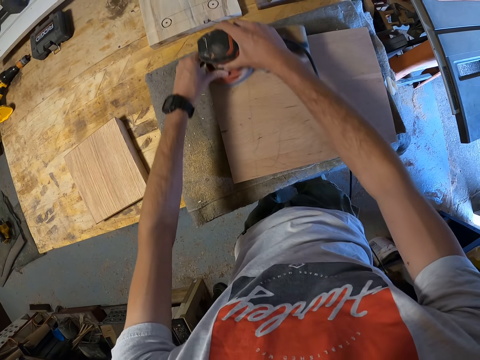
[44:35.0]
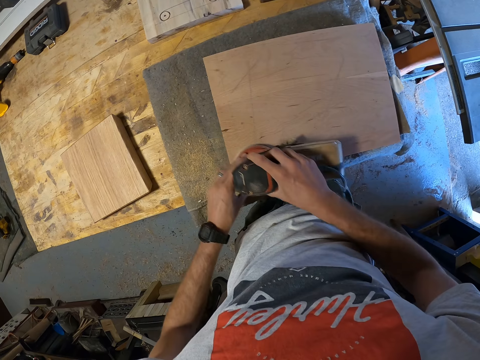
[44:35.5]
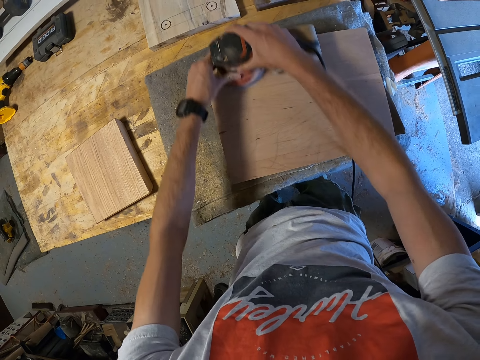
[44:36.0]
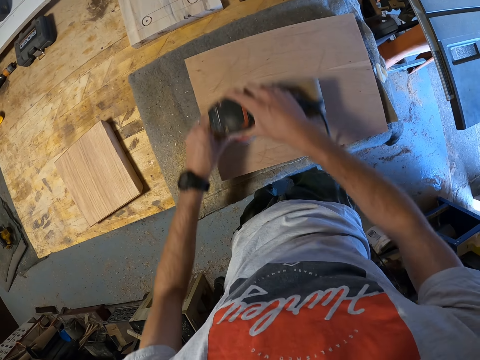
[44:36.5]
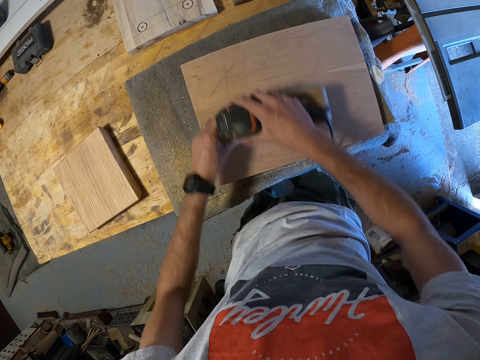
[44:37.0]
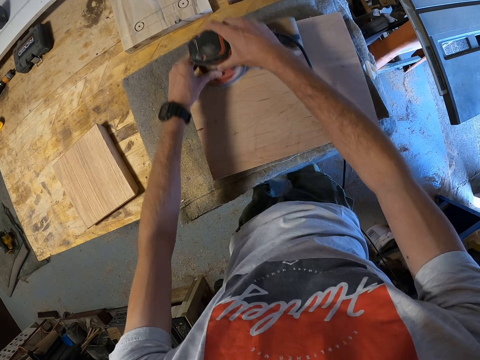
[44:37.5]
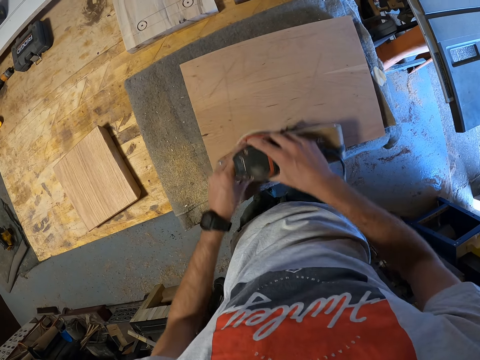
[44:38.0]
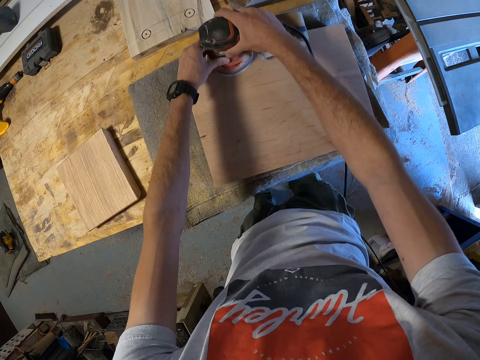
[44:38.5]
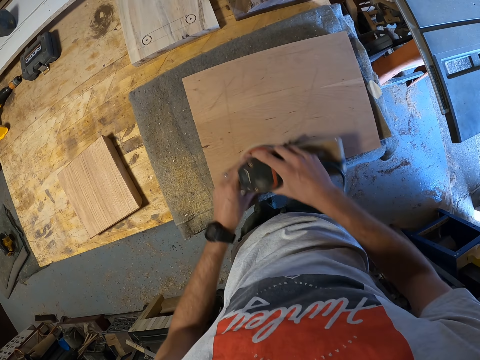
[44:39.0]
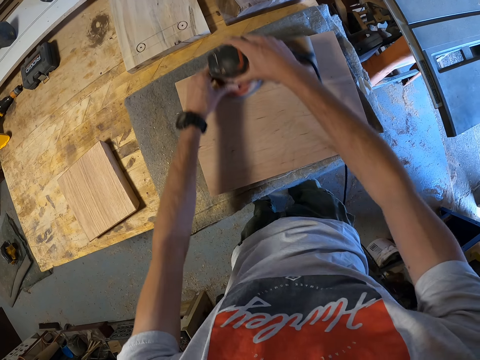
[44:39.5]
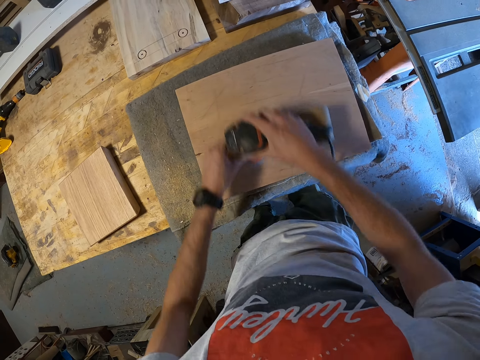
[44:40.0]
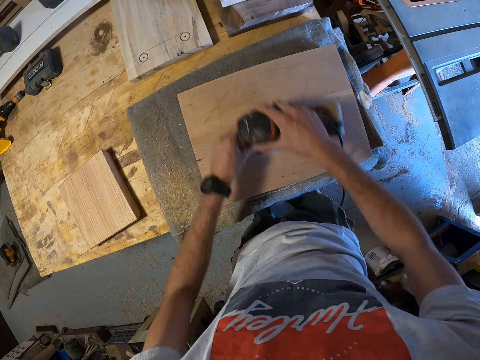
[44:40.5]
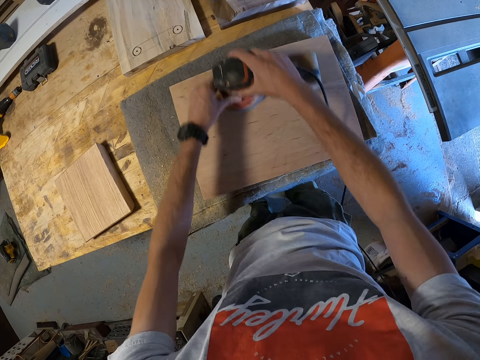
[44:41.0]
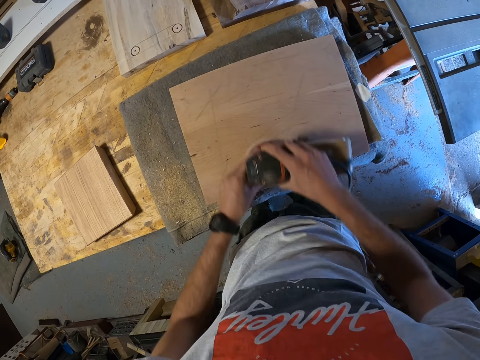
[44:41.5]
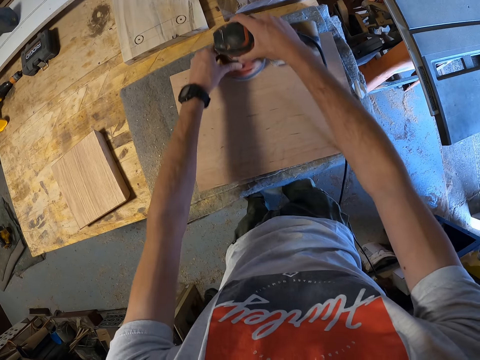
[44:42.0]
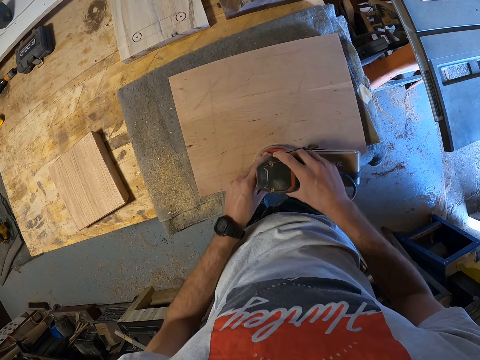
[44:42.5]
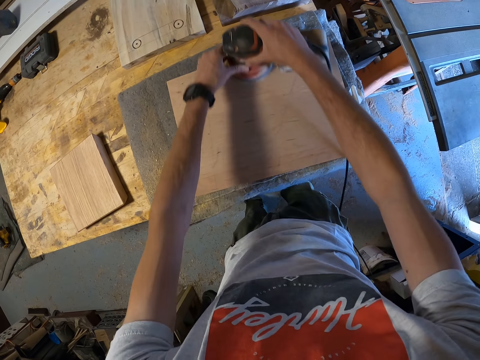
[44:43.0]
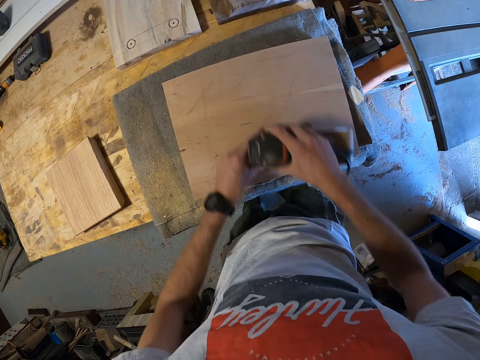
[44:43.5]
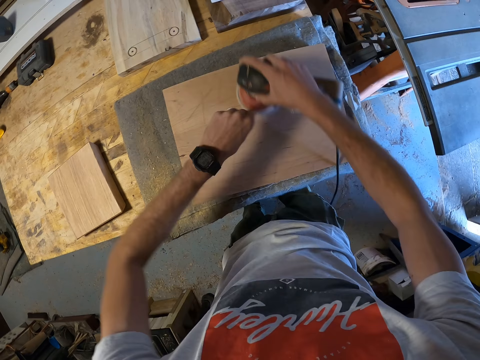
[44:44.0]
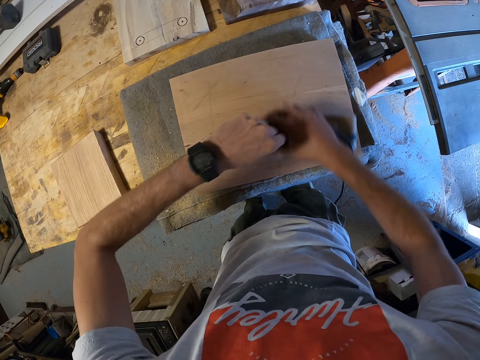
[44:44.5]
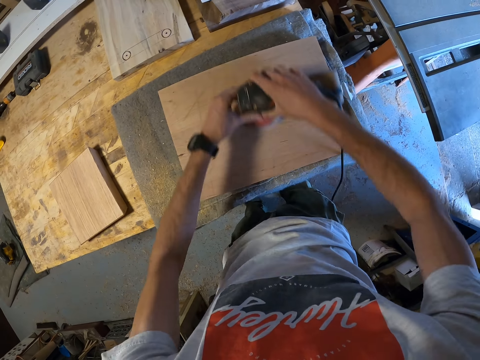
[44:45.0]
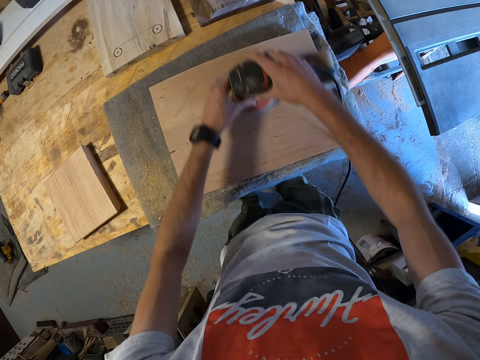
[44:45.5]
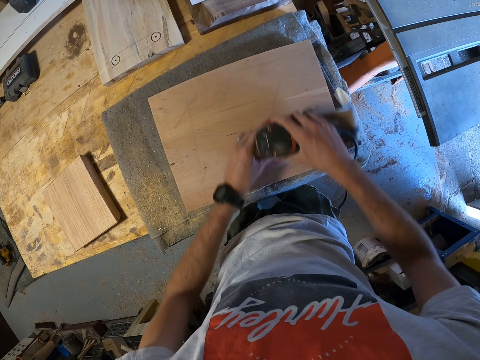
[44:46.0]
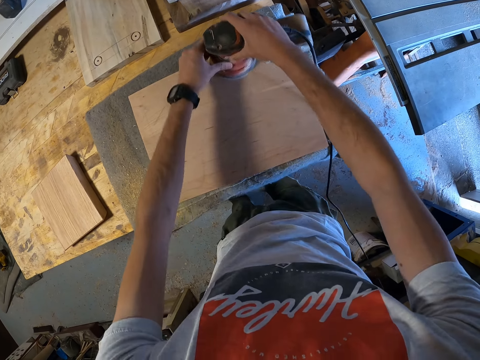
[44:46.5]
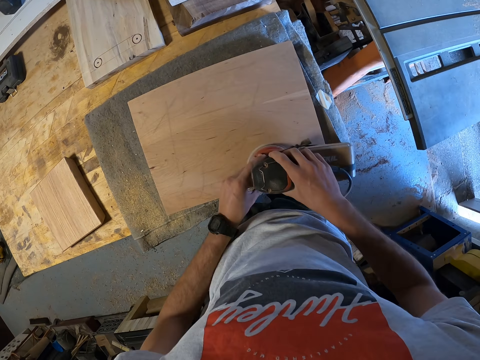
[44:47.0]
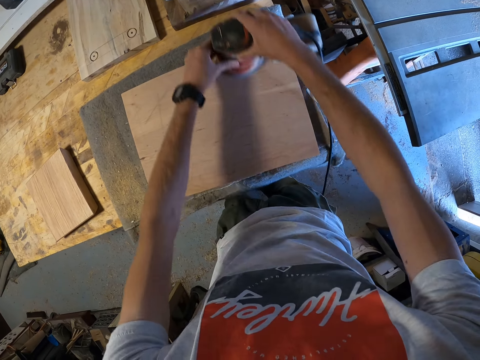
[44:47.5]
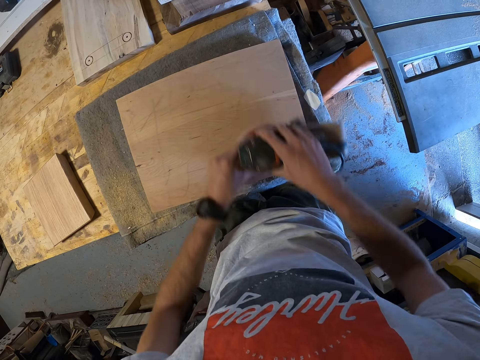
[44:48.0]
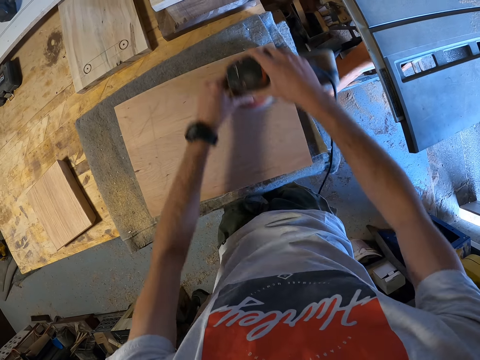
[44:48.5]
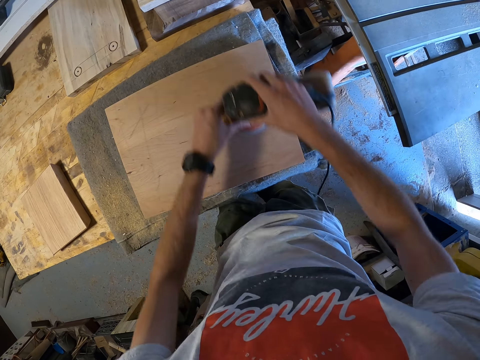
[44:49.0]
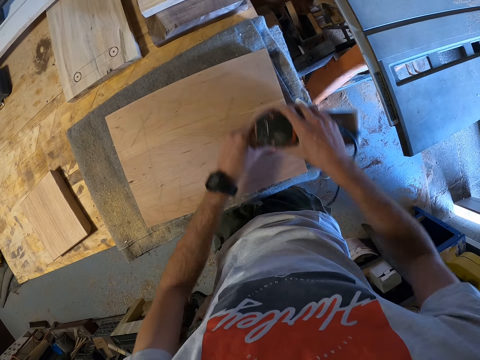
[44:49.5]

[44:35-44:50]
The camera wearer looks at a watch on his left wrist. He holds the electric sander with both hands. He smoothens the block of wood.

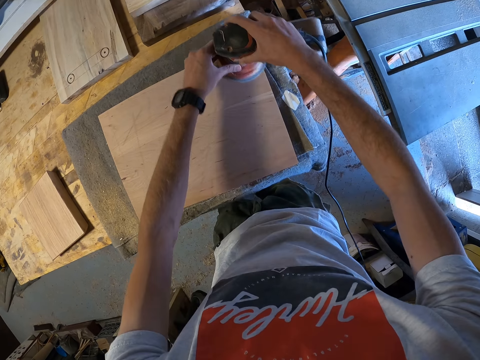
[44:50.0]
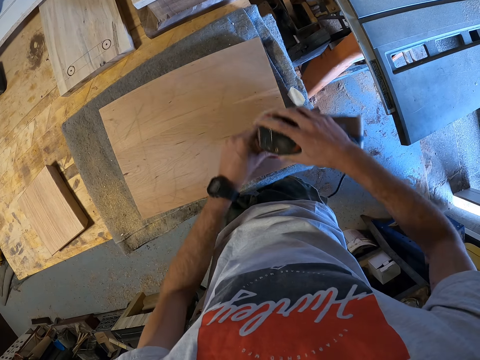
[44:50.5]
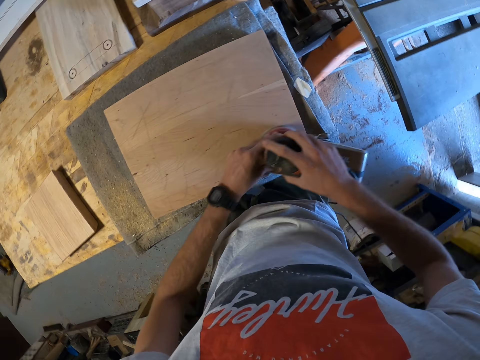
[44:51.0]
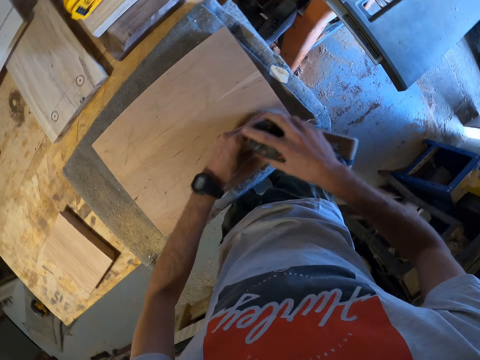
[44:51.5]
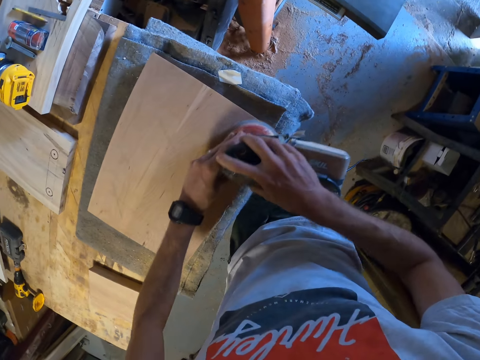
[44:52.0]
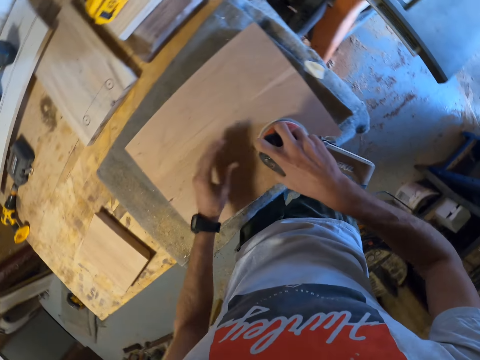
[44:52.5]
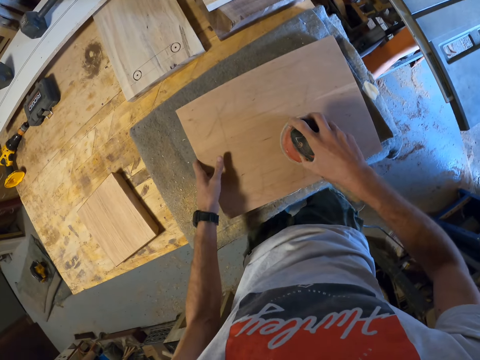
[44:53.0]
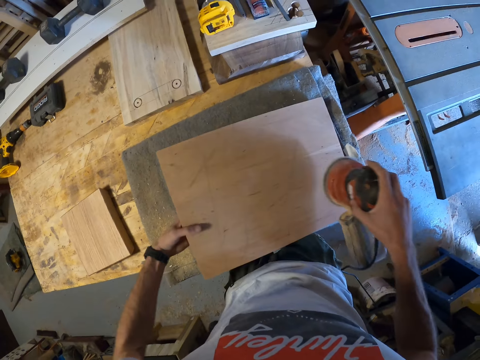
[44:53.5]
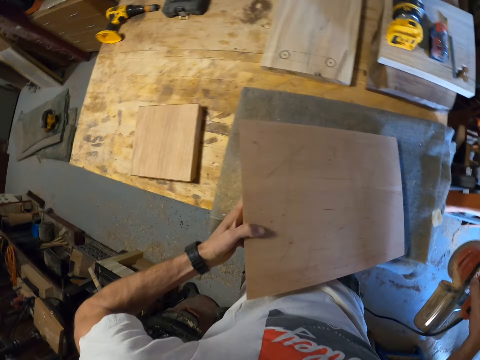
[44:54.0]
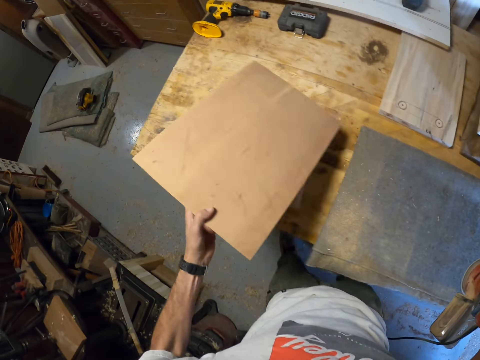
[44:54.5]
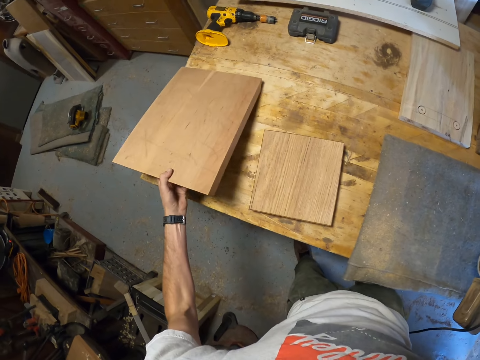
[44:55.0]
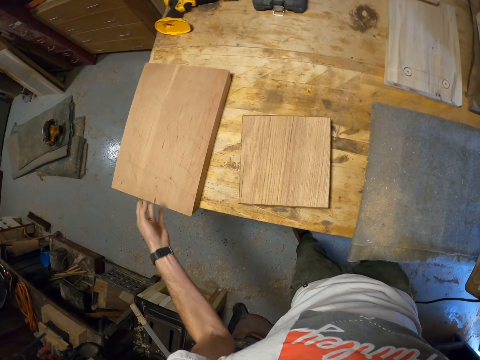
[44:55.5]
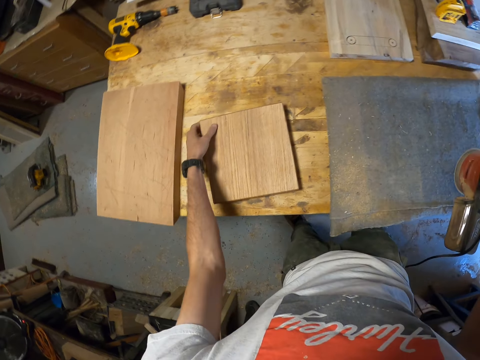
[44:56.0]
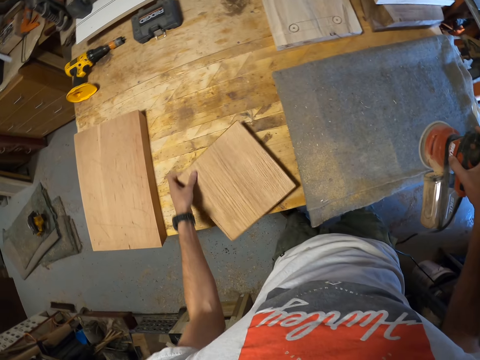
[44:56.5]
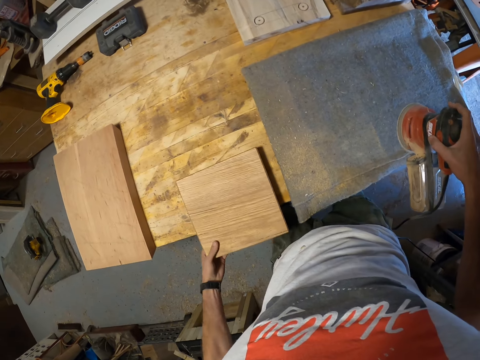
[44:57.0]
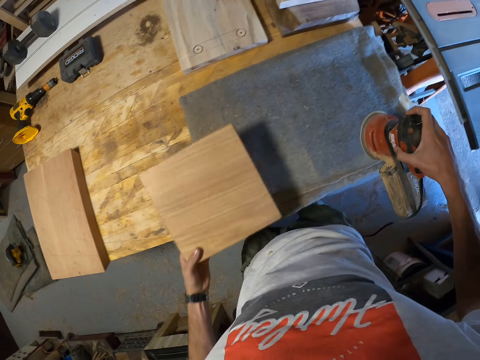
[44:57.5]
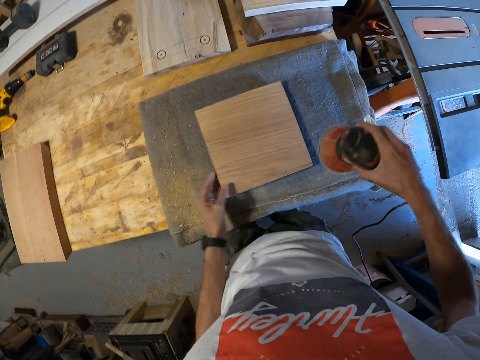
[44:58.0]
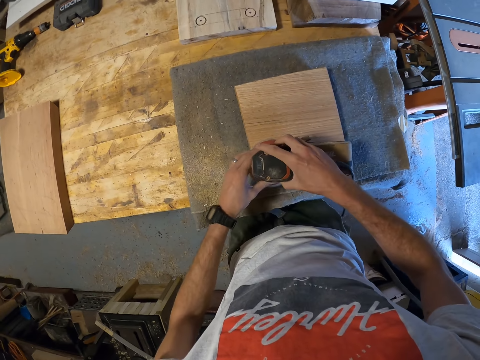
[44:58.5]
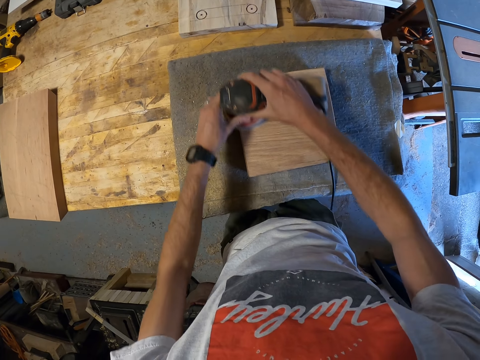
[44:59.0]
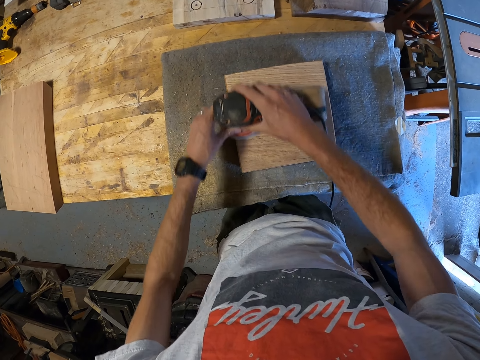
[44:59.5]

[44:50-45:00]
The camera wearer places the block of wood aside. He lifts the wood plank from a blanket, on a workbench, with his left hand. He places the wood plank onto the workbench. He picks another wood plank from the workbench with his left hand. He places the wood plank onto the blanket. He holds the electric sander with both hands. He sands the wood plank with the electric sander.

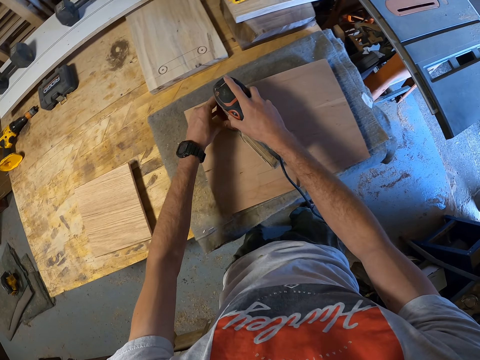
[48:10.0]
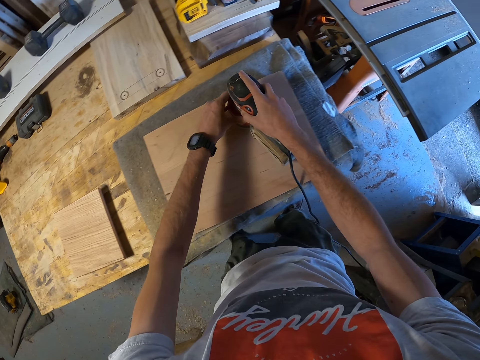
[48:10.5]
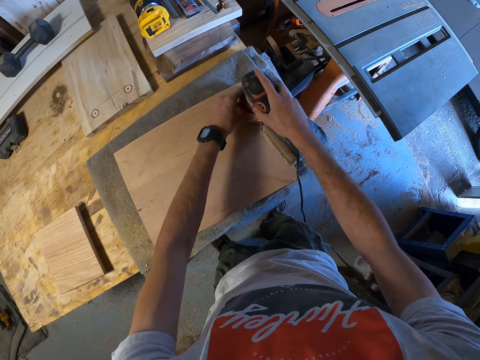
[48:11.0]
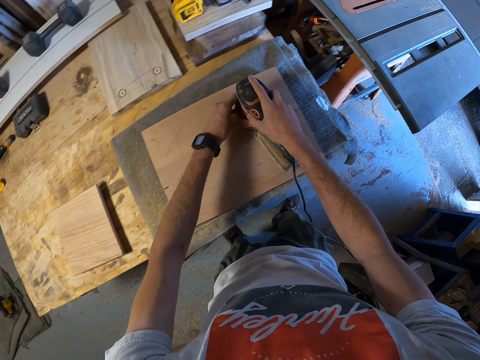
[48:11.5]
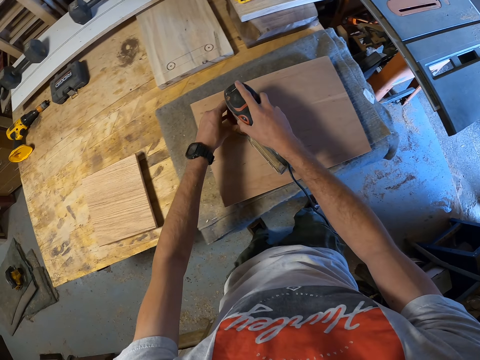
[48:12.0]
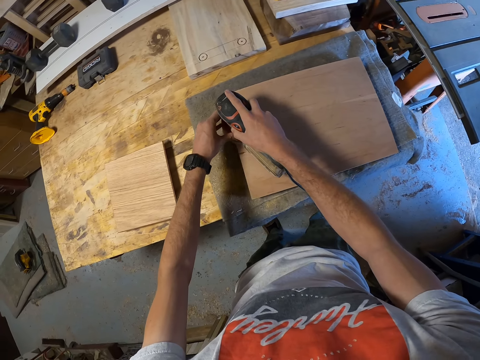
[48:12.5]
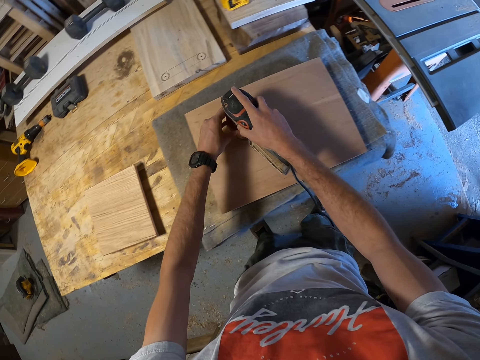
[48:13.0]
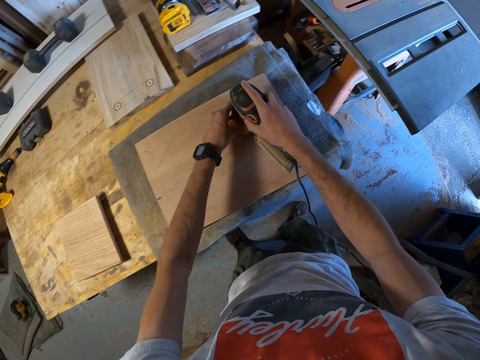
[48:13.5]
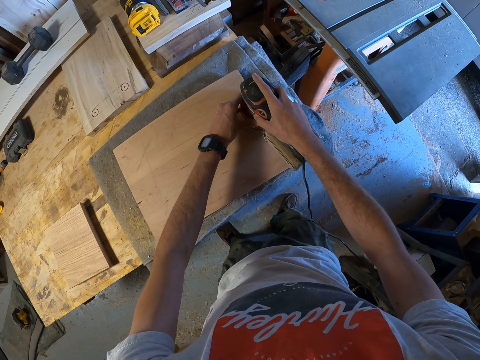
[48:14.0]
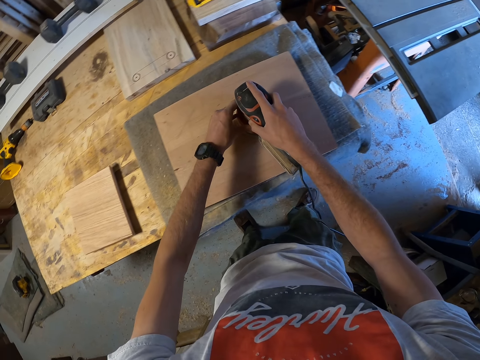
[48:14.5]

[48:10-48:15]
The camera wearer holds the sander.
